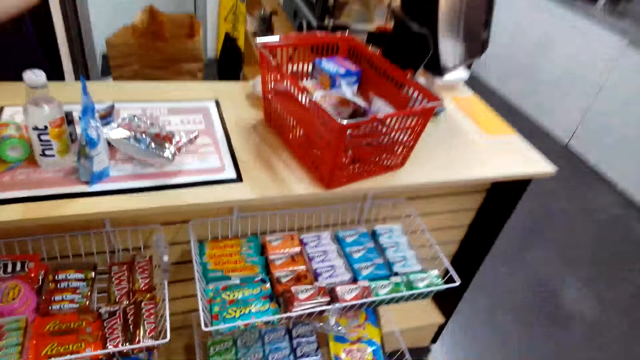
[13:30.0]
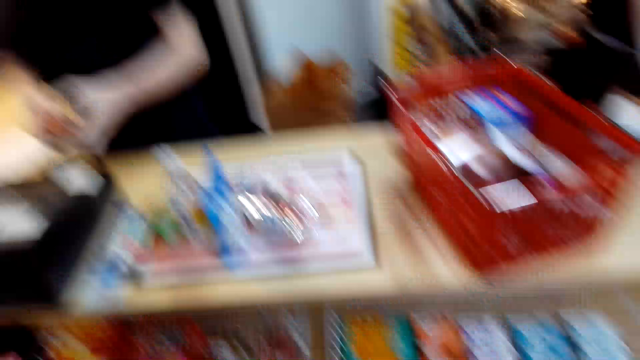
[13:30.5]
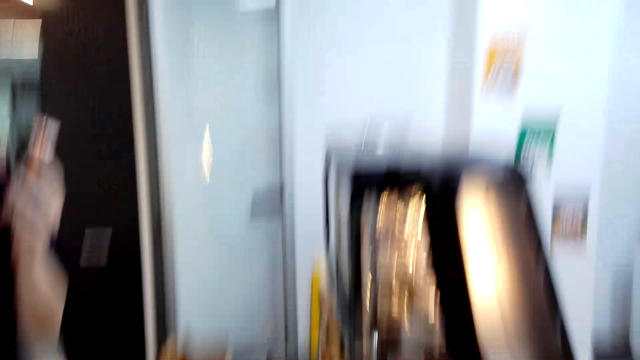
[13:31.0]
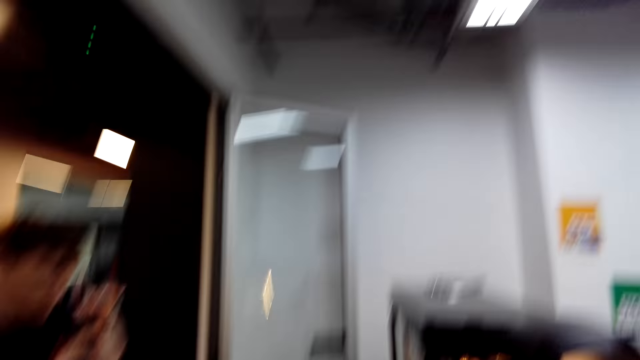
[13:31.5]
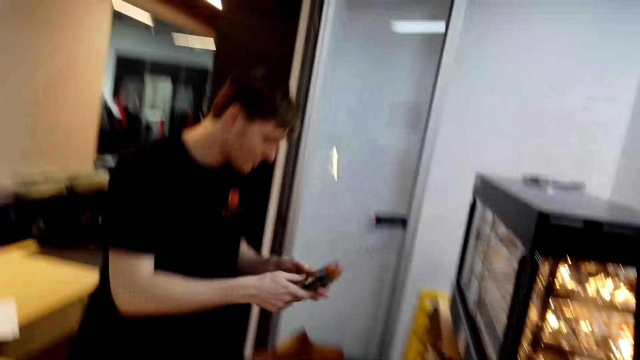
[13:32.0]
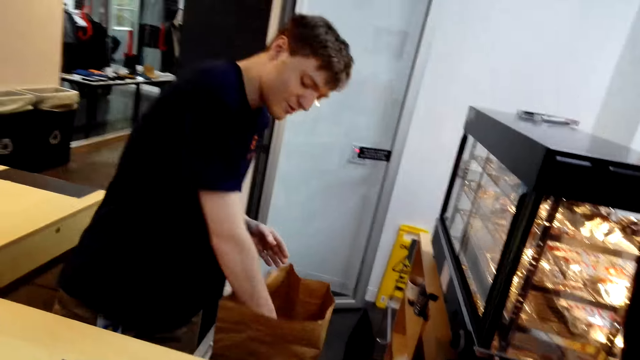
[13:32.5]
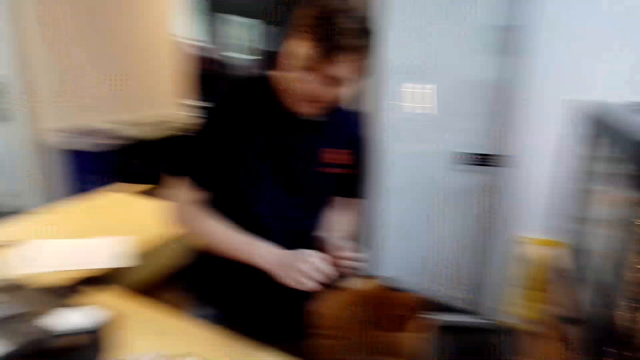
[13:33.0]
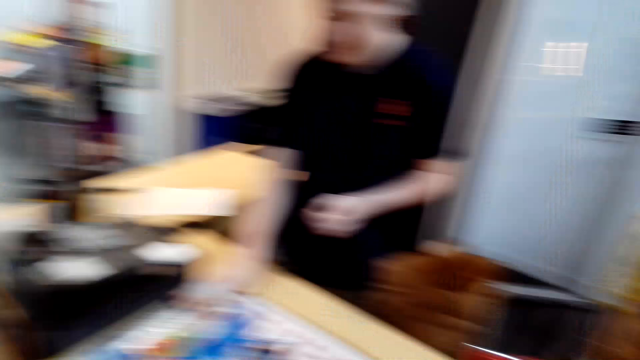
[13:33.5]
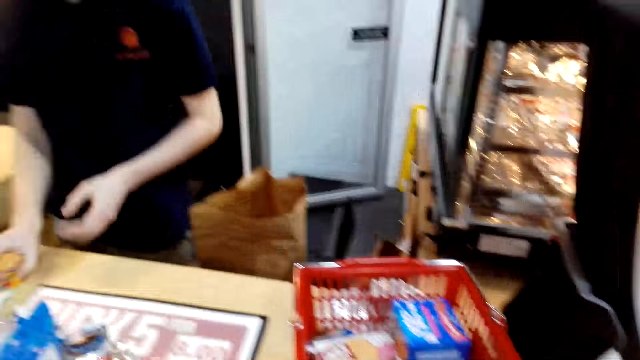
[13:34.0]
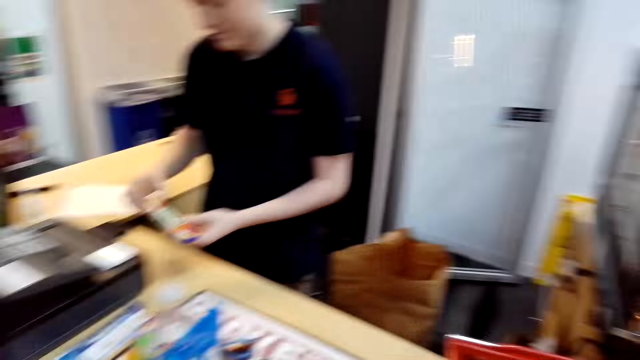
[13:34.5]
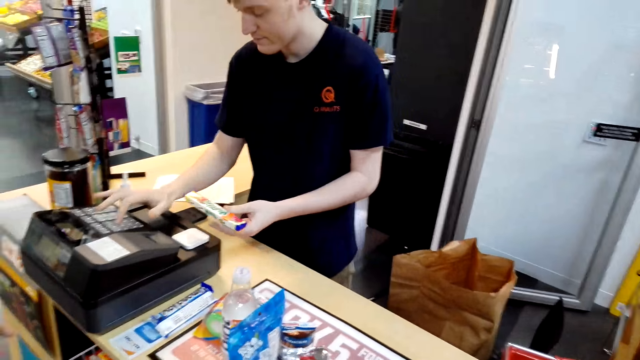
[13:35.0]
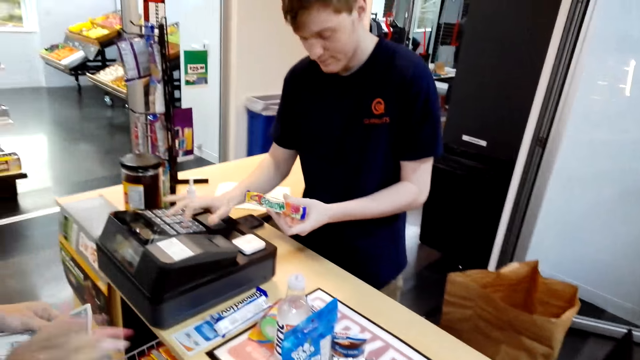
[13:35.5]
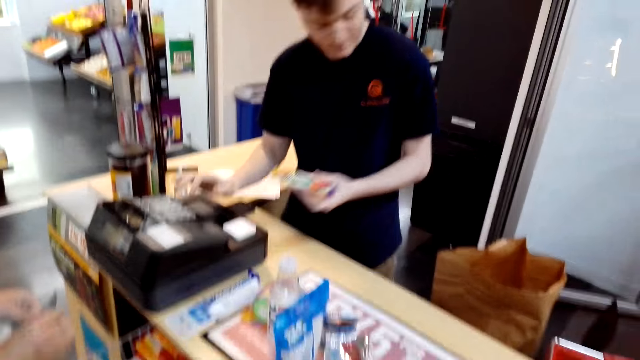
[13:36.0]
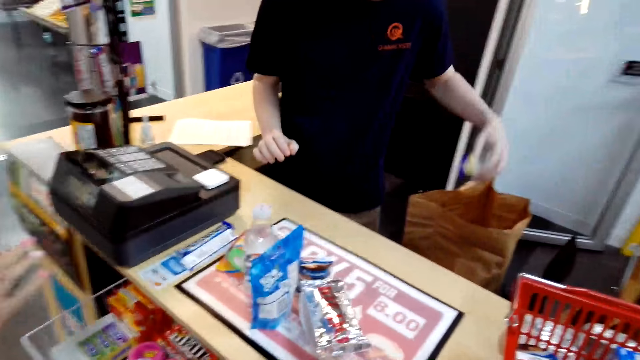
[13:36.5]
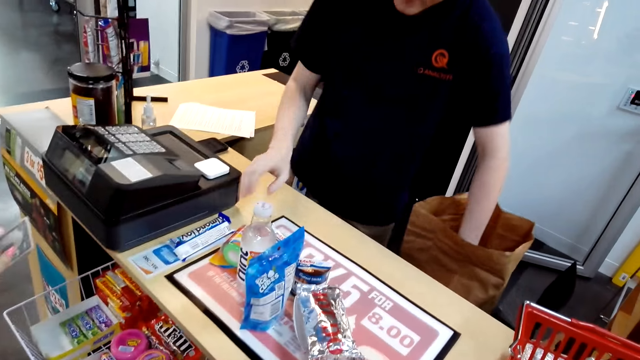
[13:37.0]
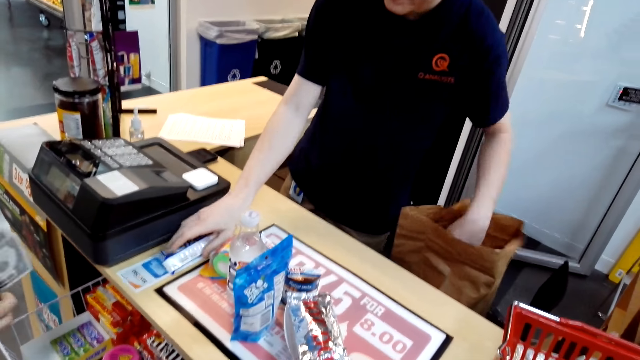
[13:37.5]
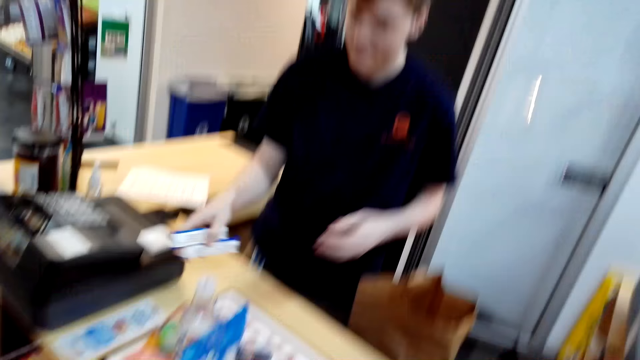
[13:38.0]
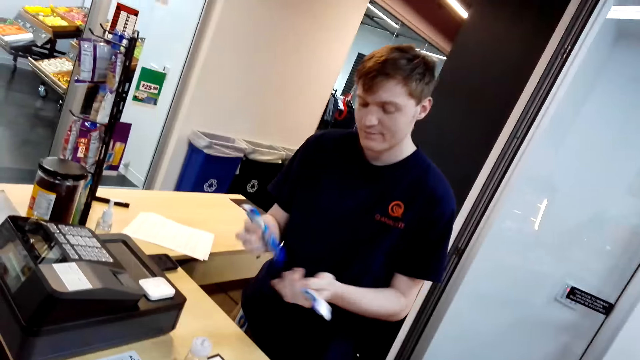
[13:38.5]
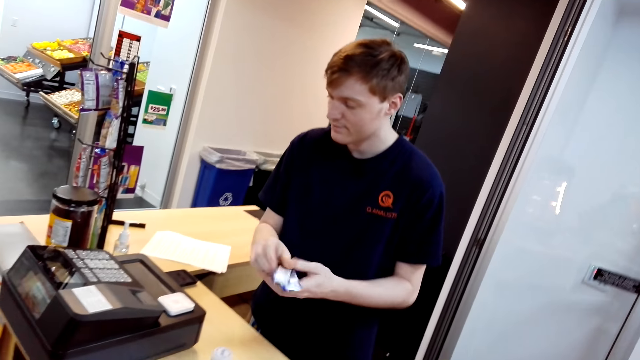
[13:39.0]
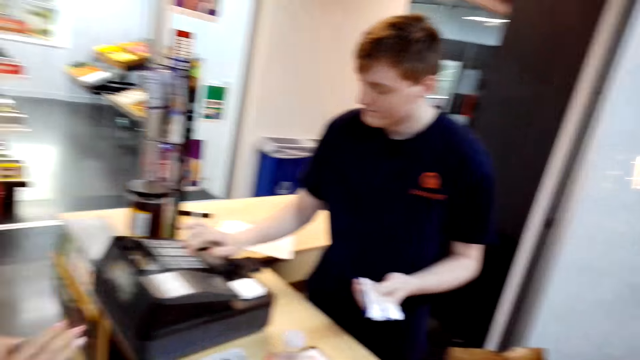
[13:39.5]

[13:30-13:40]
A woman speaks to the camera wearer. A cashier moves the hand up. The camera wearer speaks to the woman. The cashier puts the packet of something in the carrier packet and takes the packet of something. A person holds the cash in the hand. The woman speaks to the camera wearer. The cashier presses the billing machine, puts the packet of something in the carrier packet and takes the packet of something.

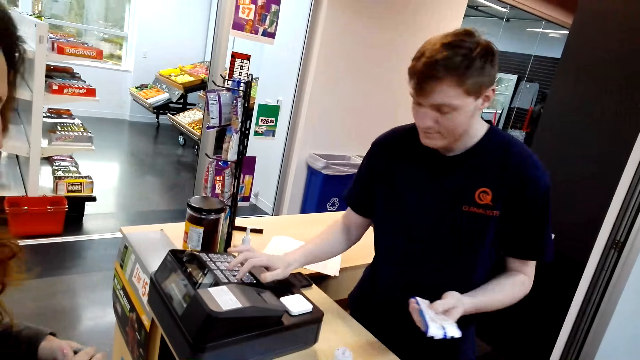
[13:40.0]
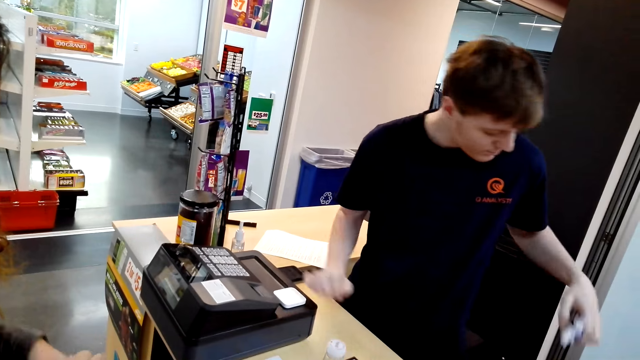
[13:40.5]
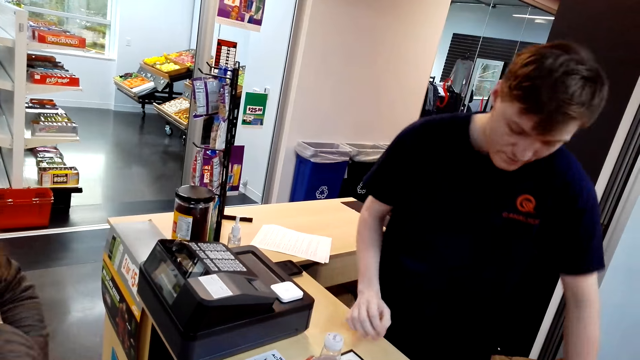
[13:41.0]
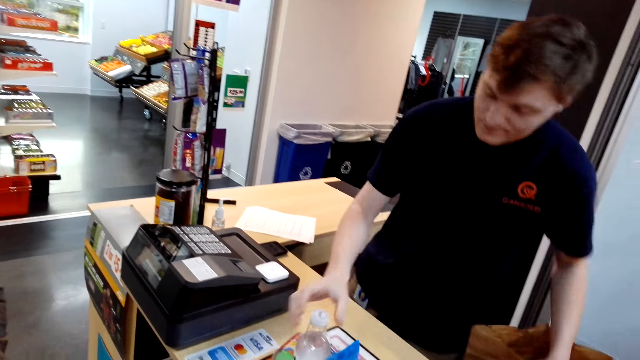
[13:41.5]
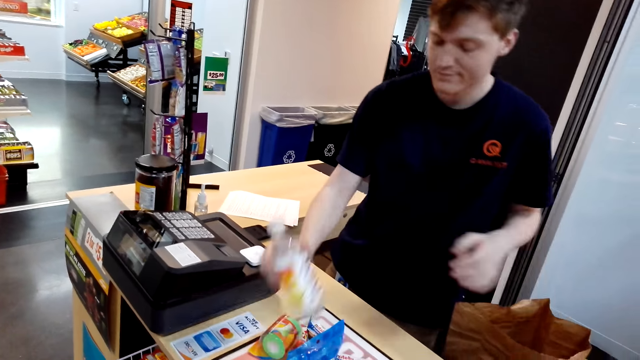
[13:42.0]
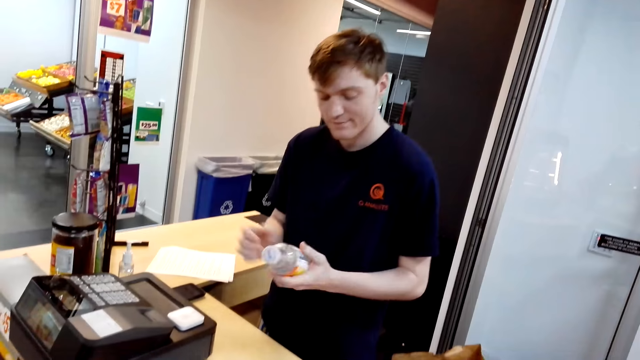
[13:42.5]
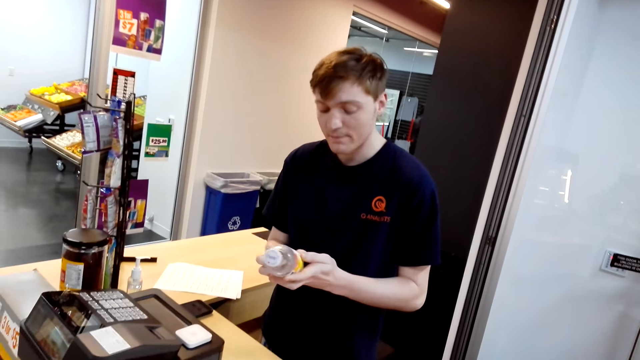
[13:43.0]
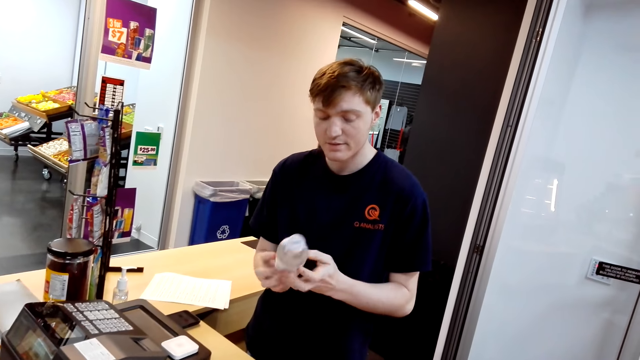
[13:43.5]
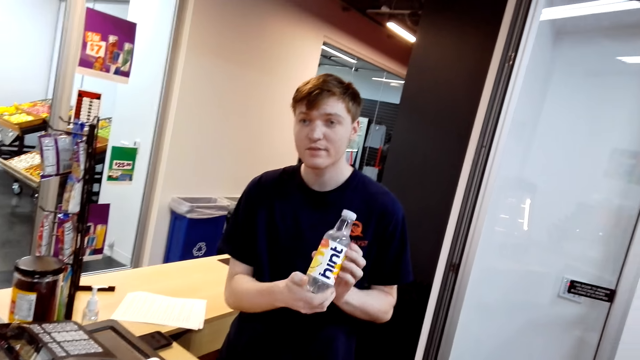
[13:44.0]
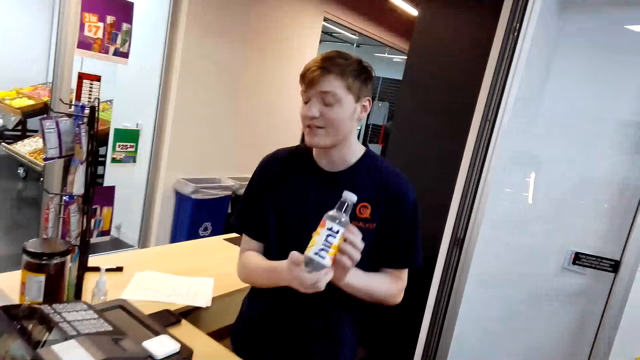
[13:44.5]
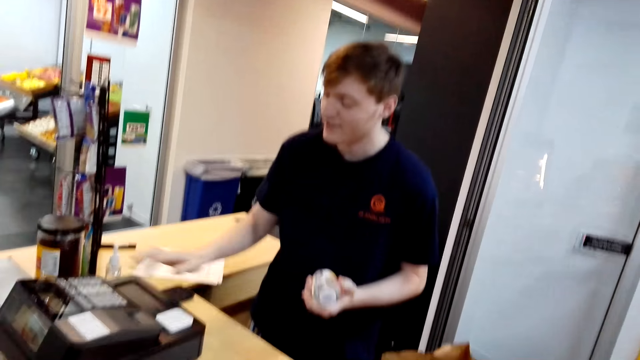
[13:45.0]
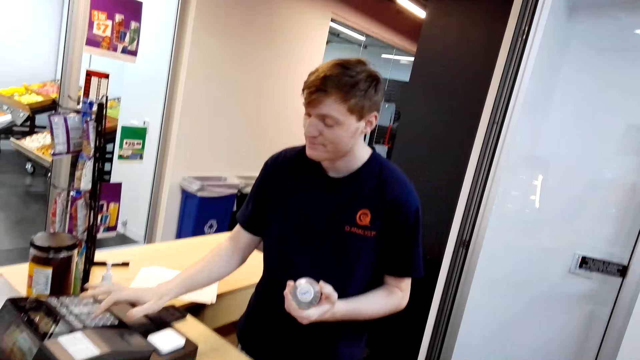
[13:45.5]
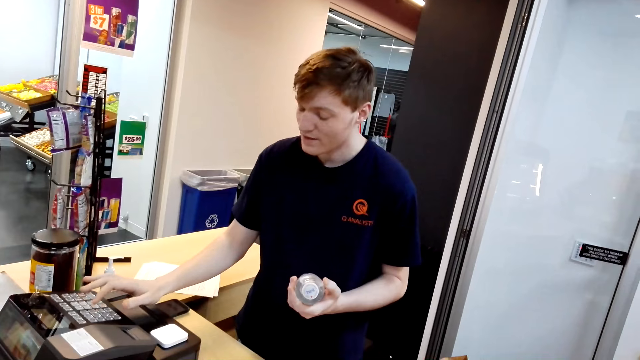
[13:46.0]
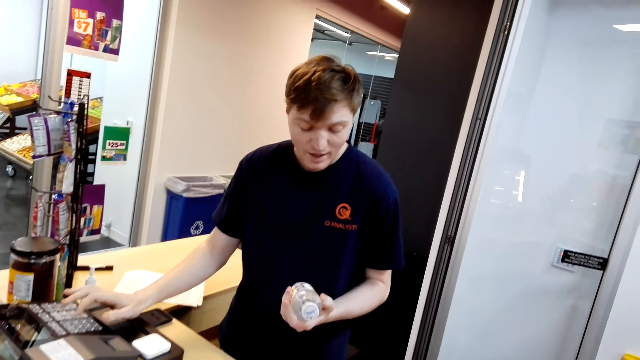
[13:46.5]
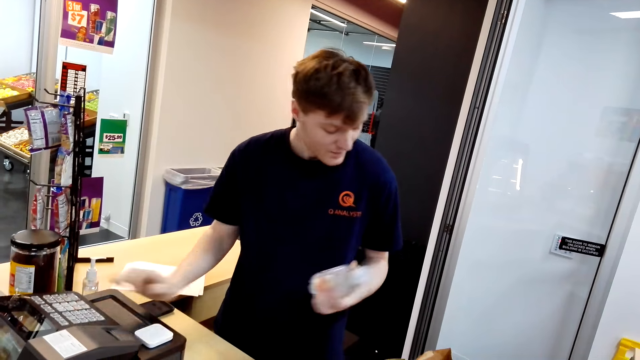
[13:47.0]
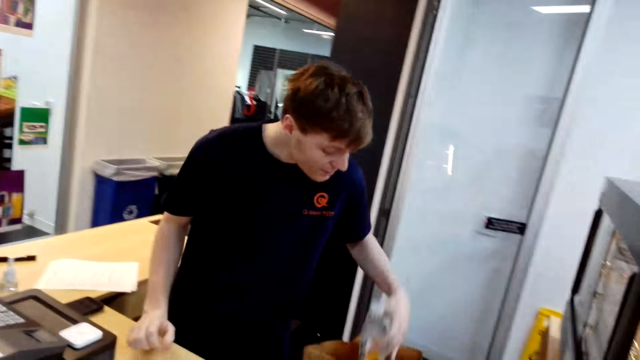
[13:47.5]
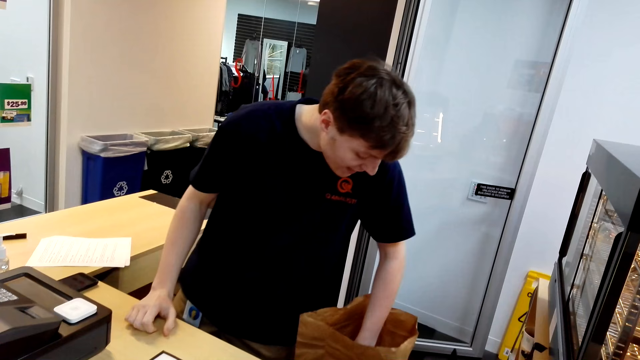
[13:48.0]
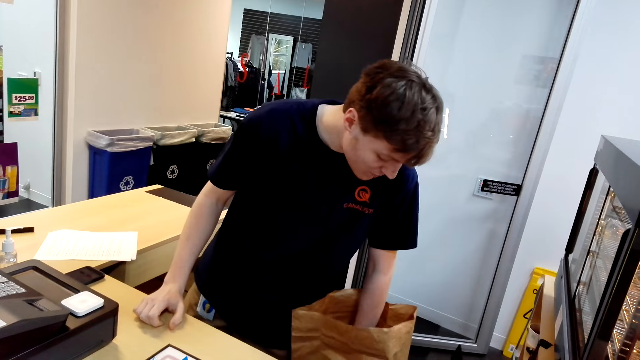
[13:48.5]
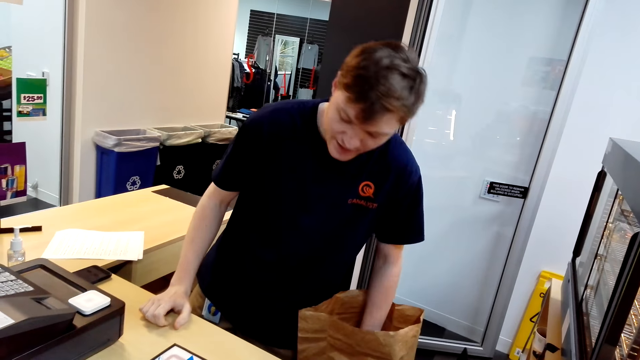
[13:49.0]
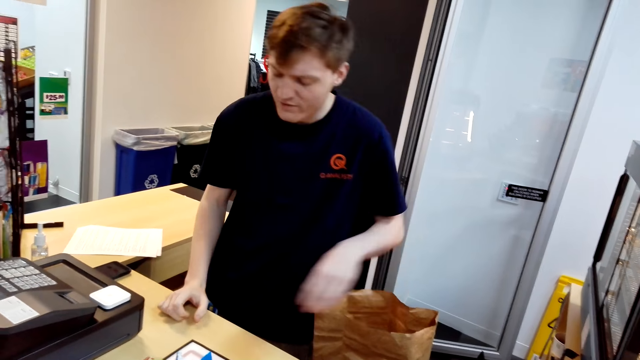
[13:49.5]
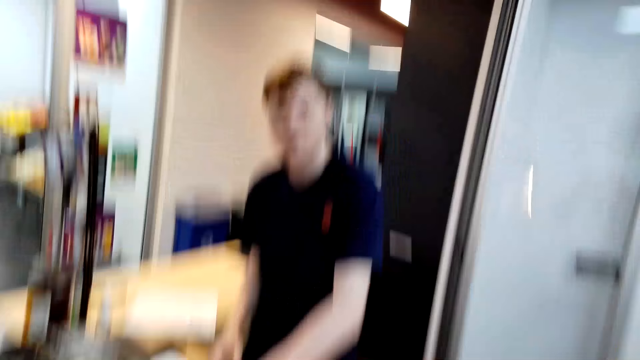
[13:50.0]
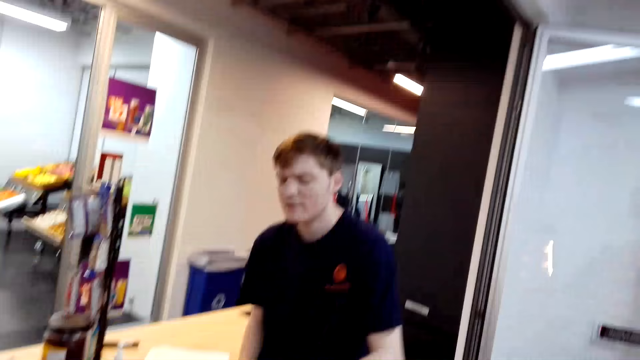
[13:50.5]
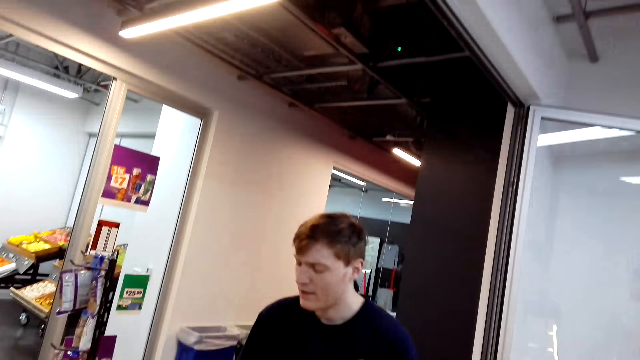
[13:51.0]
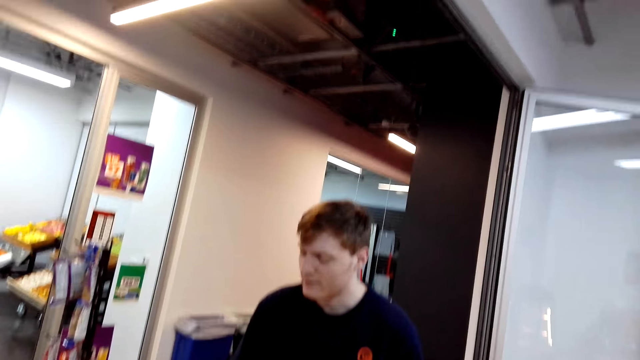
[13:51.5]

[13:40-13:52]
A person uses the cashier machine. The person puts the packet of something in the carrier packet and takes the bottle of something. A cashier speaks to the camera wearer. The cashier records the bottle details in the cash register. The camera wearer speaks to the cashier. The cashier places the bottle of water in the brown shopping bag and speaks to the camera wearer. The cashier speaks to the camera wearer again, looks at the camera wearer, and takes the packet of something.
